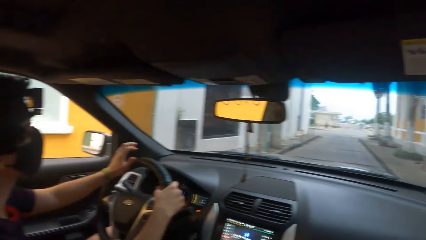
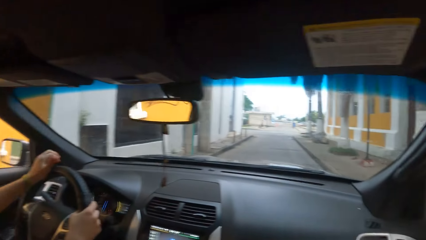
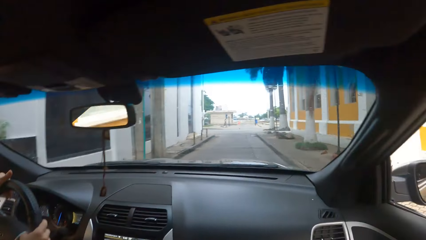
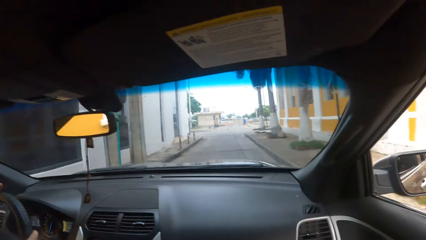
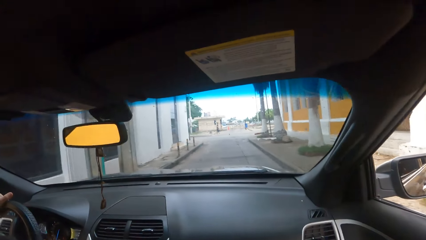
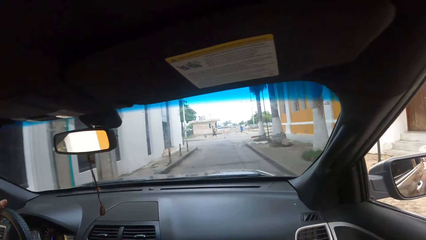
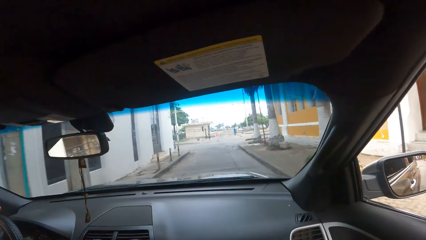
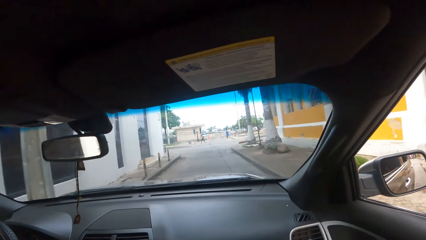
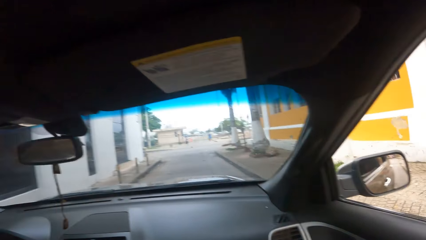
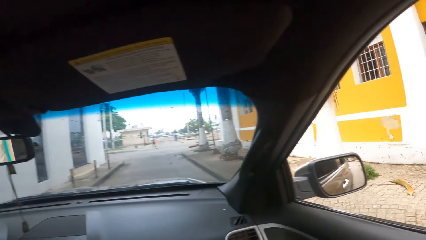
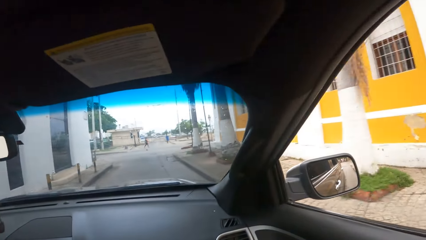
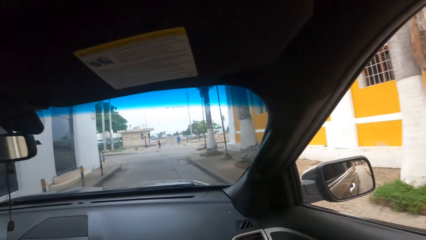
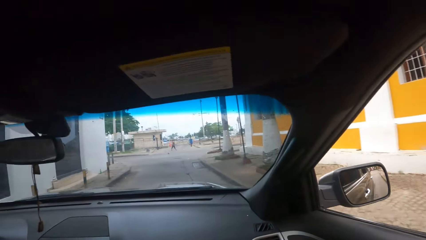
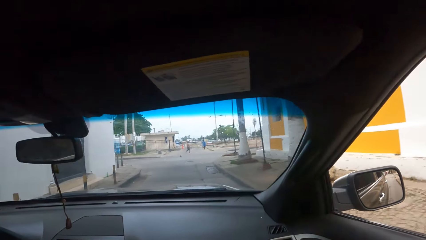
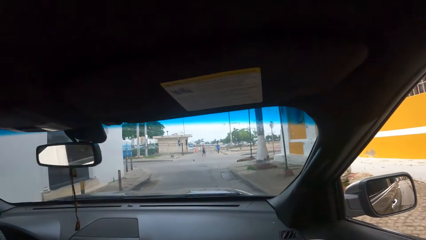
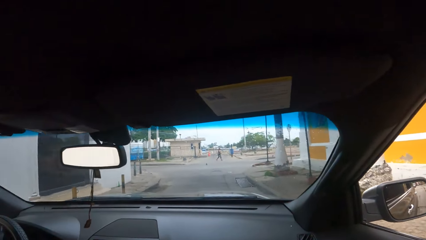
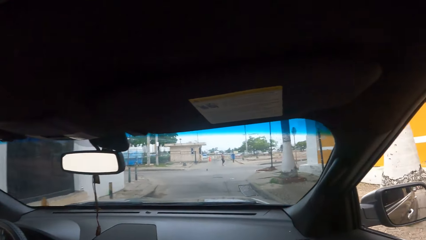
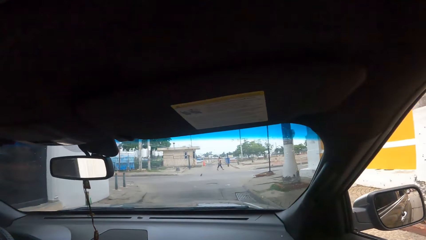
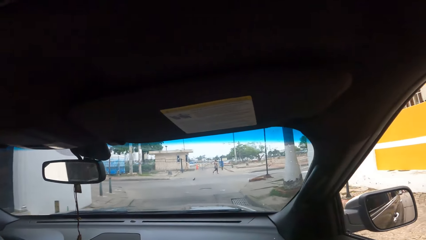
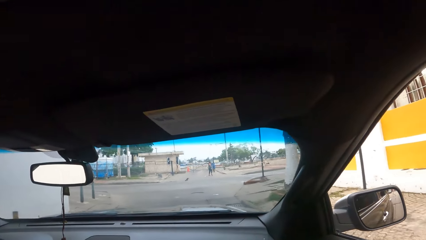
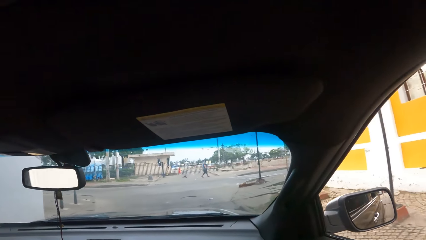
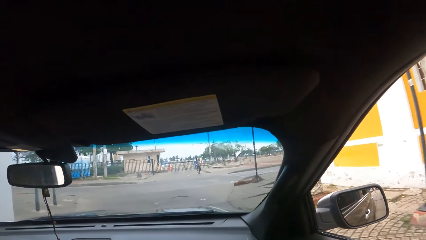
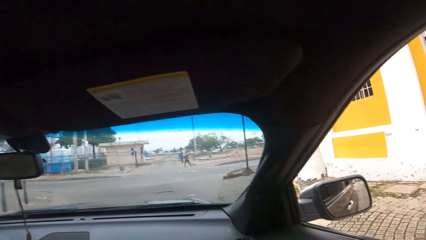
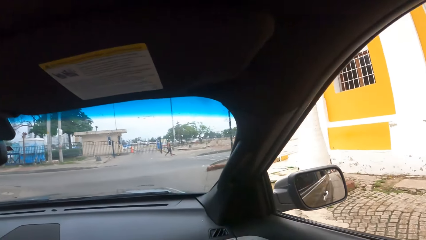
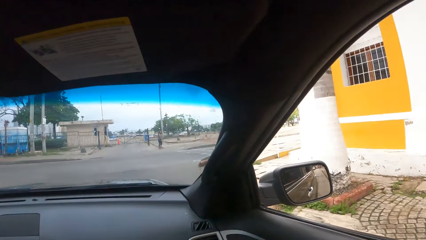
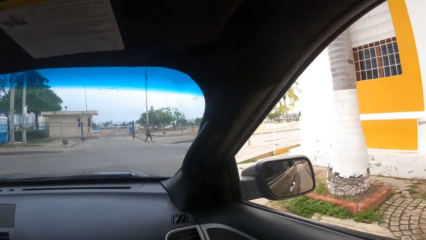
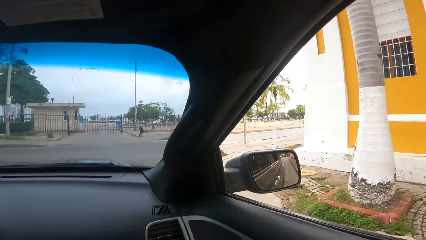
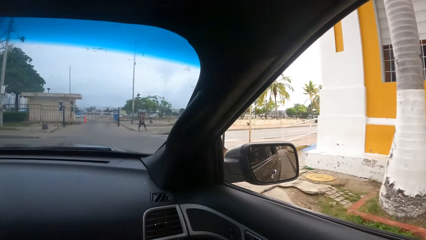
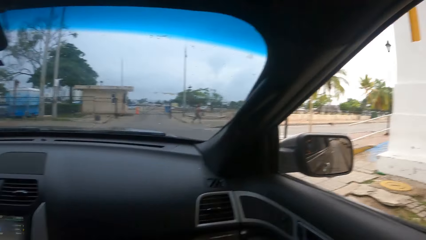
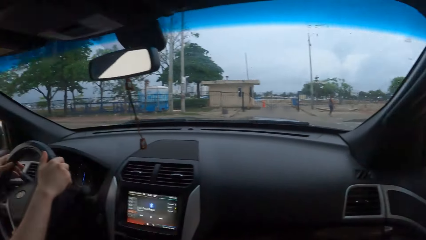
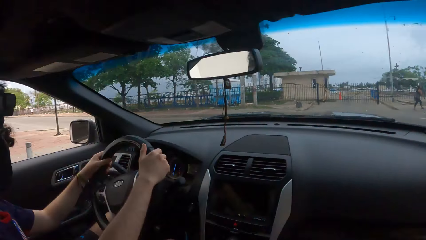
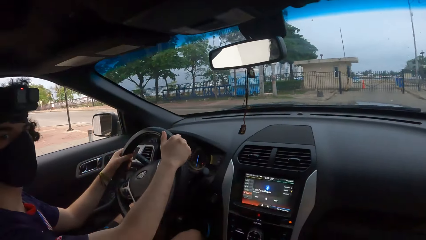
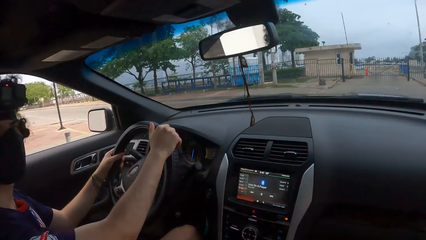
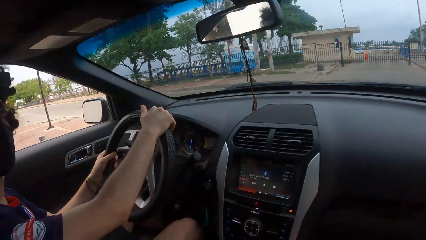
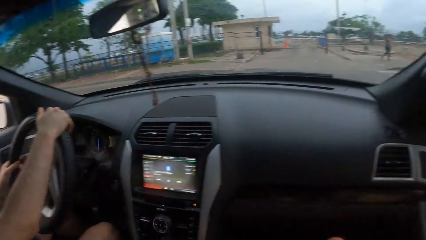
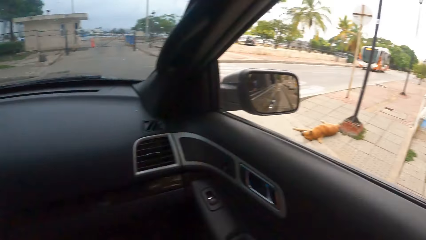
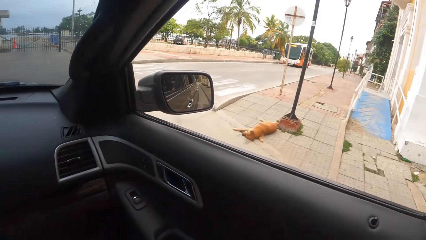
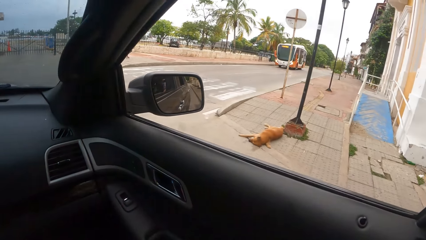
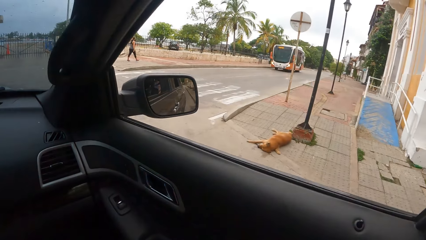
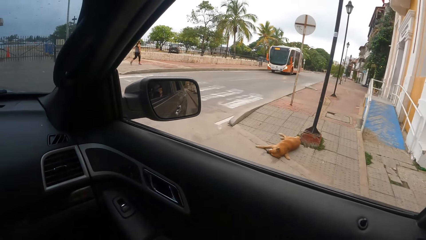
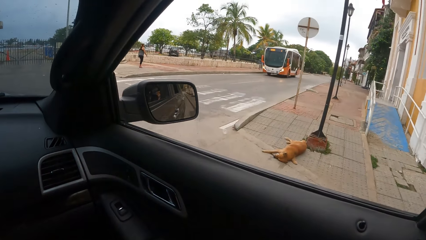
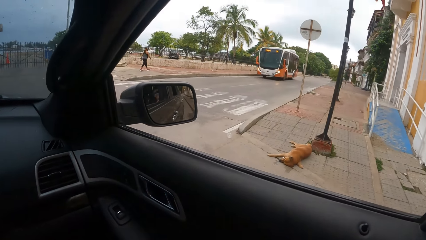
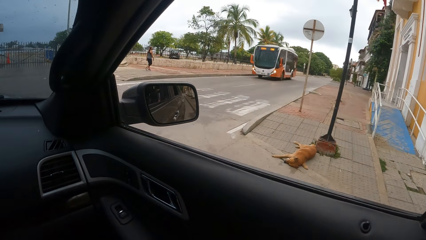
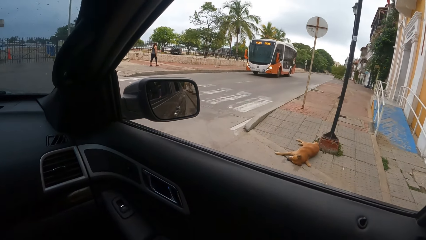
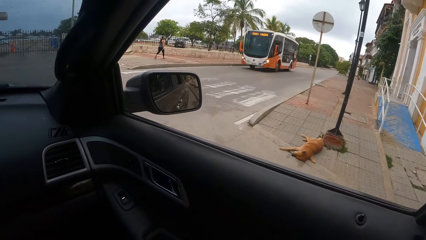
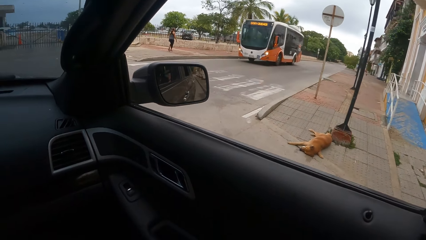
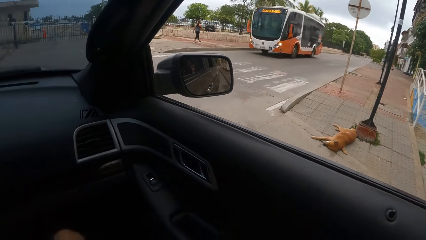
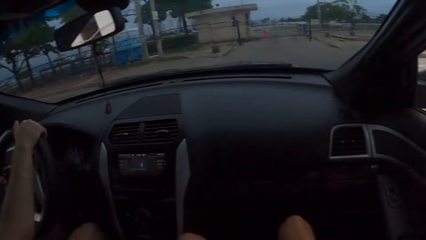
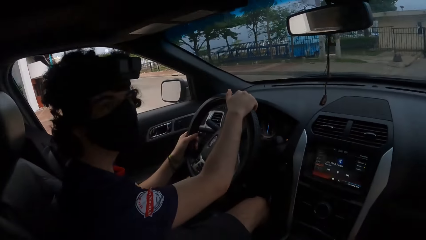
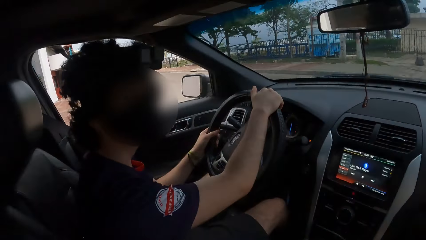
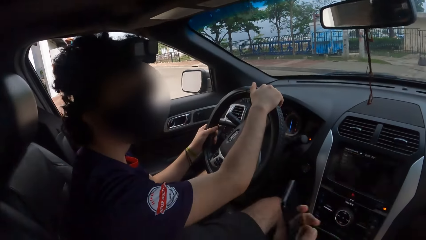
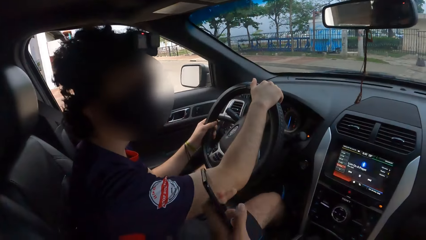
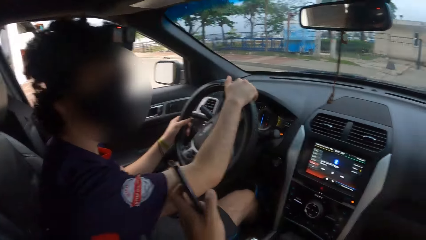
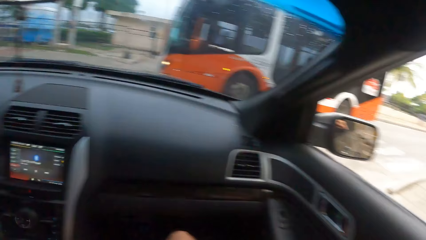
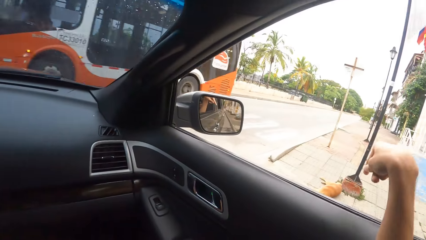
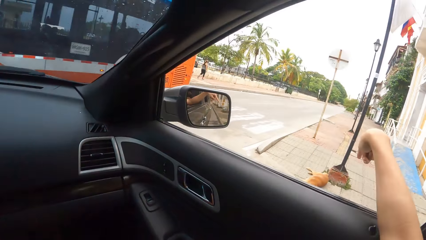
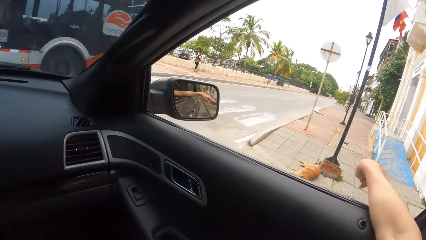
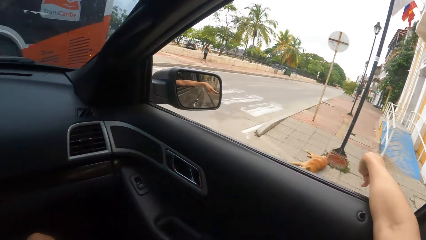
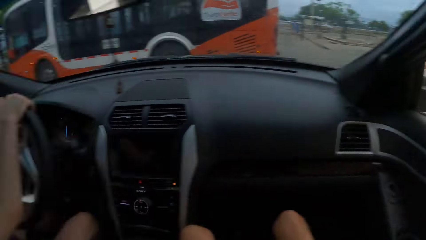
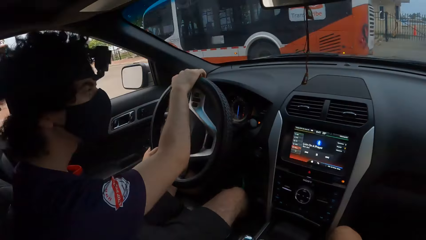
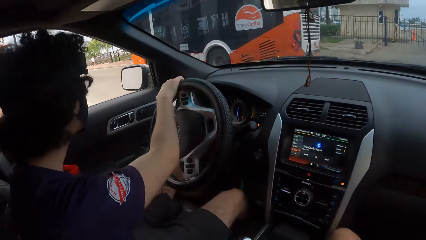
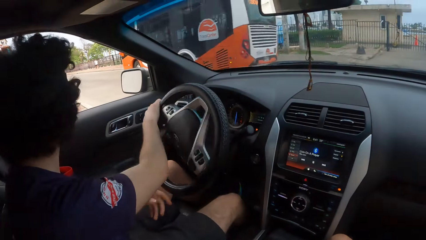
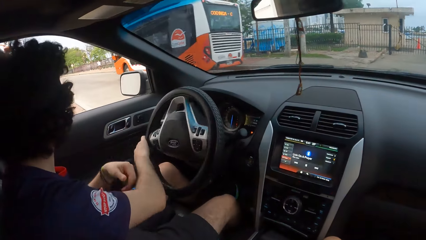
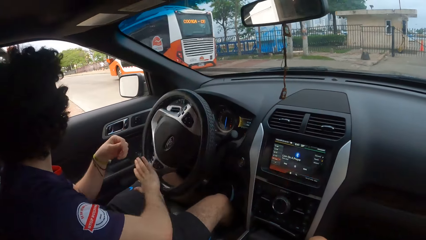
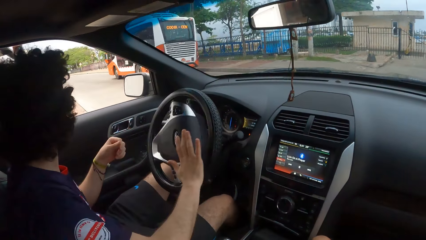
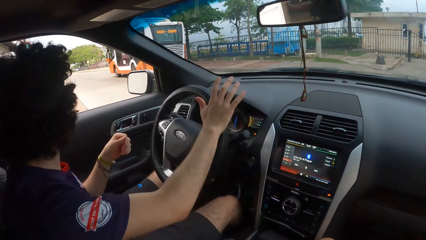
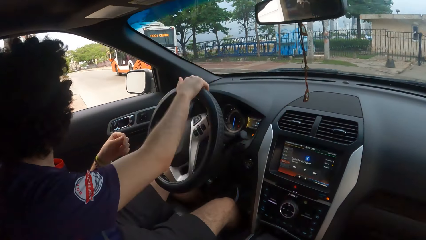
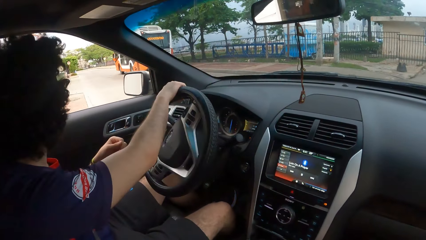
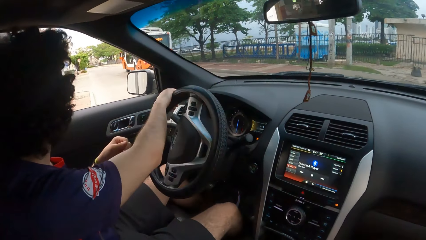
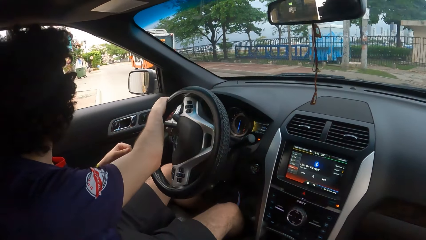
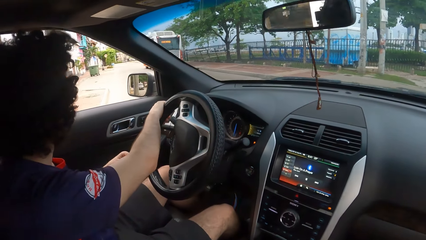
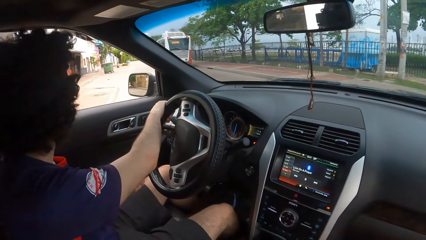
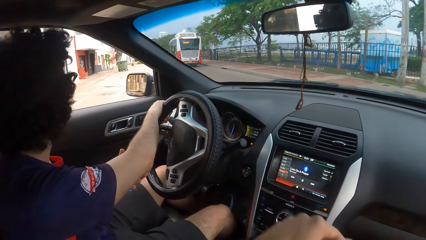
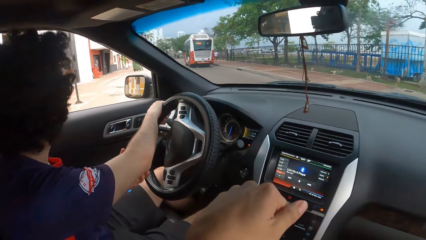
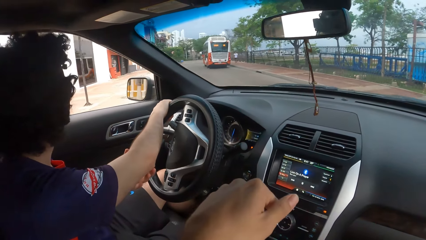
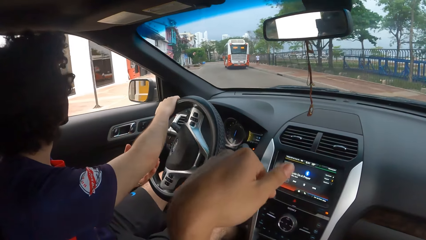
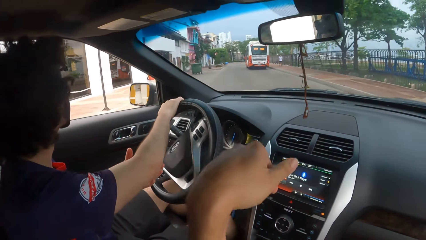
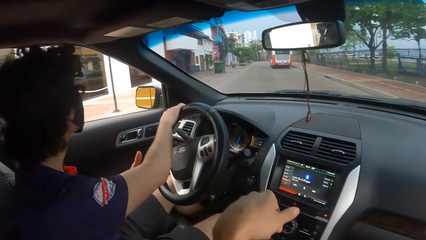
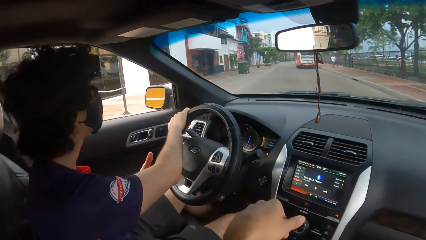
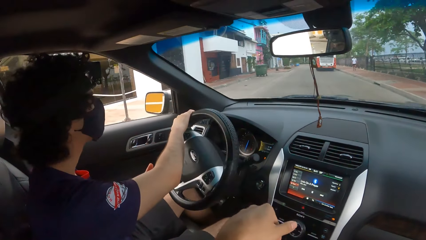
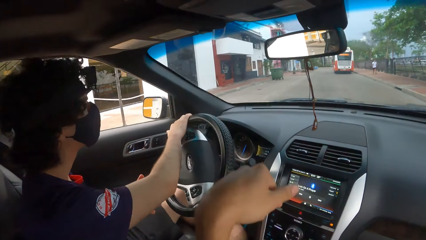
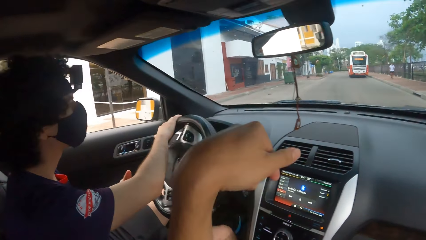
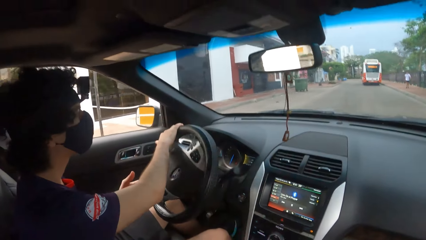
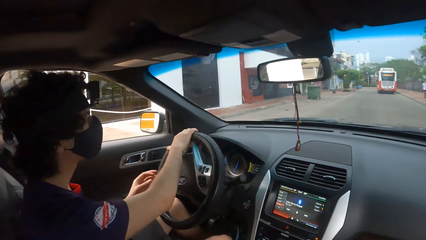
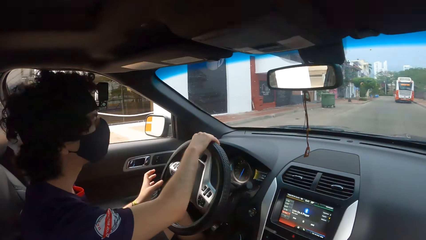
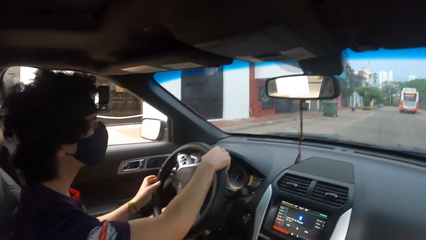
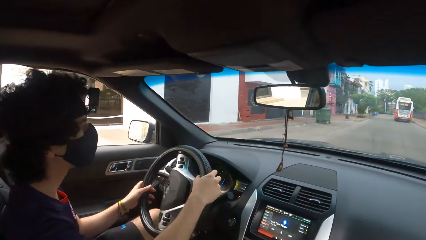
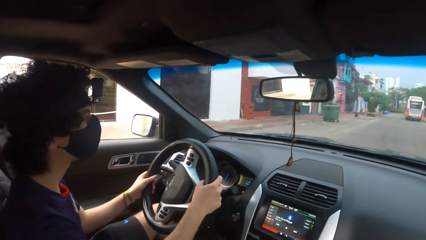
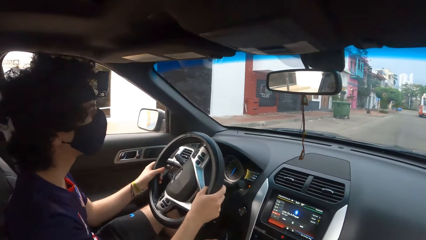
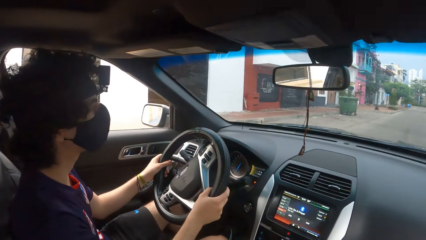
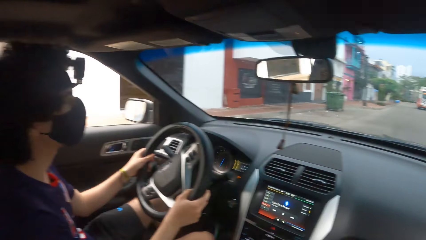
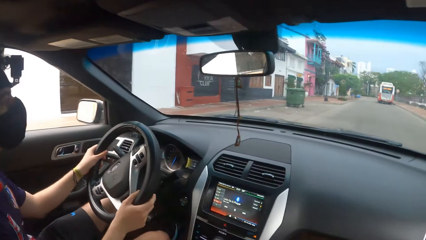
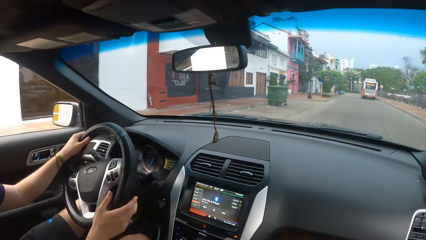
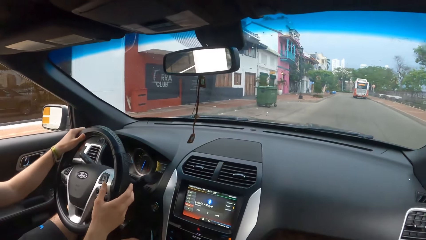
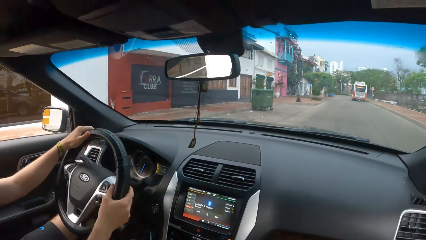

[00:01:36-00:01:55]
The camera wearer looks at the sides. He interacts with the woman. He points at the sides with his right hand. He raises his left hand.
